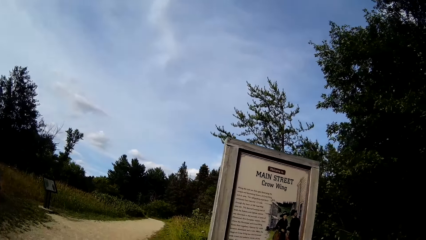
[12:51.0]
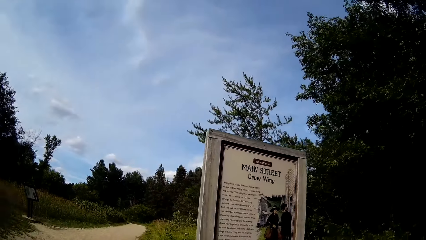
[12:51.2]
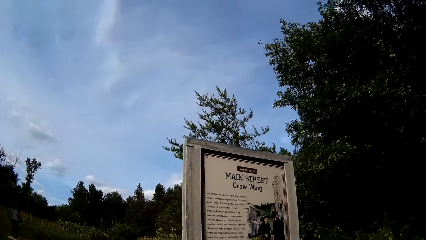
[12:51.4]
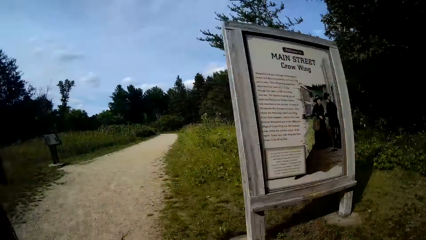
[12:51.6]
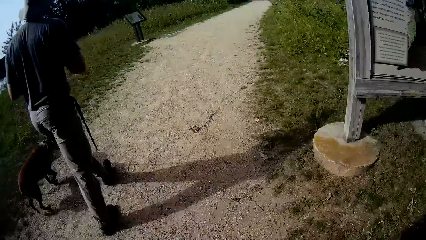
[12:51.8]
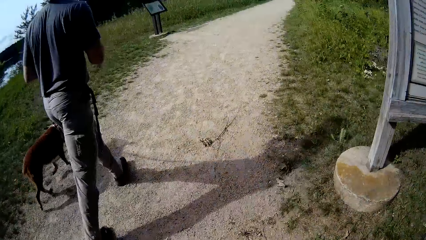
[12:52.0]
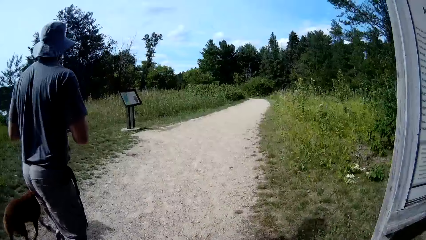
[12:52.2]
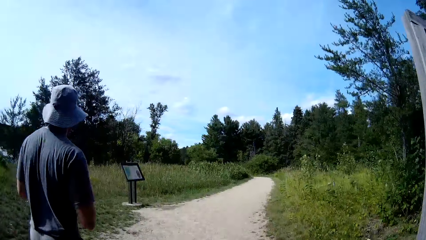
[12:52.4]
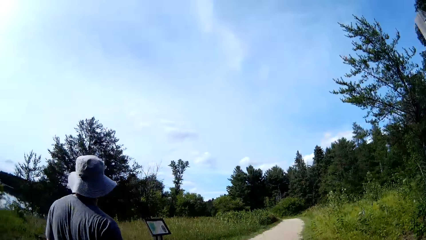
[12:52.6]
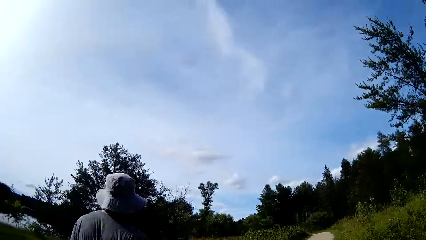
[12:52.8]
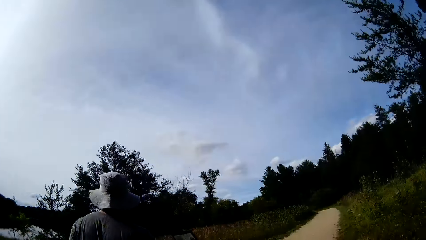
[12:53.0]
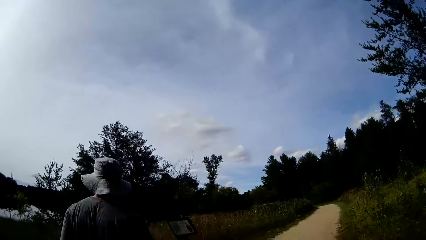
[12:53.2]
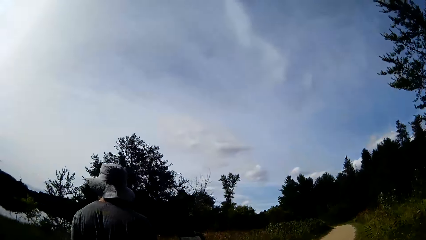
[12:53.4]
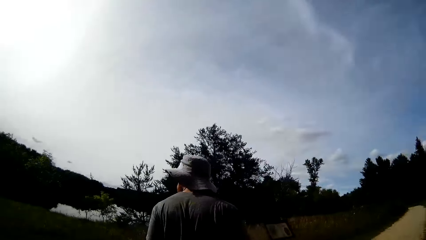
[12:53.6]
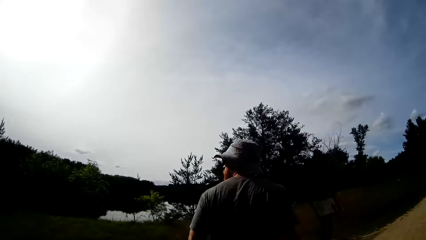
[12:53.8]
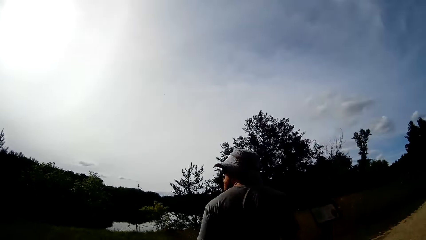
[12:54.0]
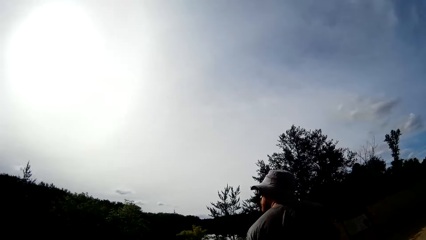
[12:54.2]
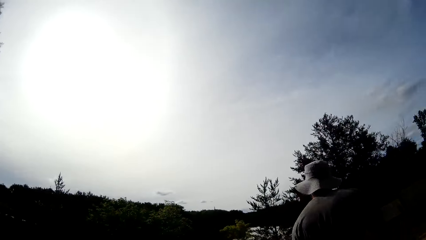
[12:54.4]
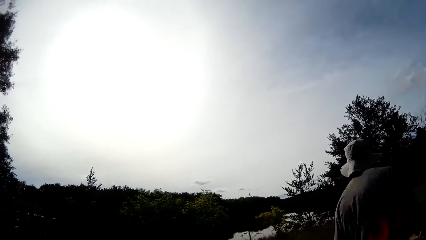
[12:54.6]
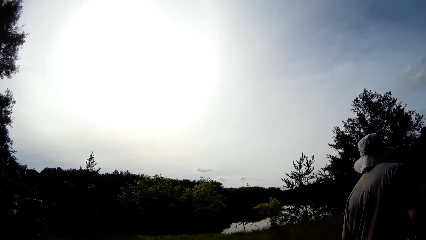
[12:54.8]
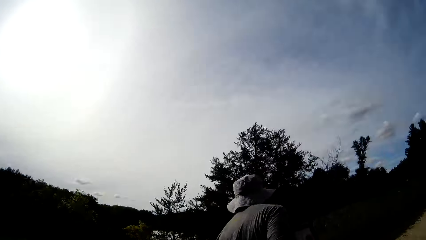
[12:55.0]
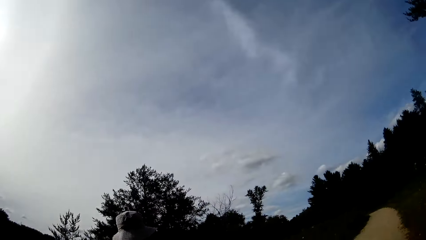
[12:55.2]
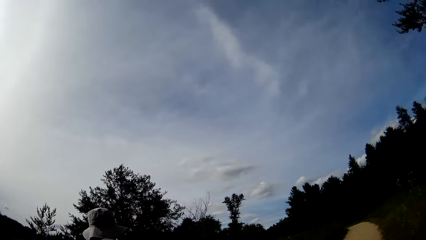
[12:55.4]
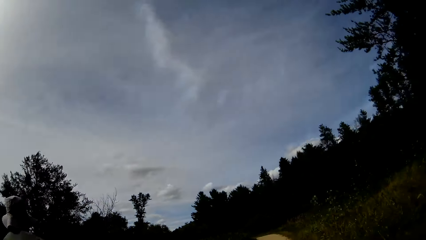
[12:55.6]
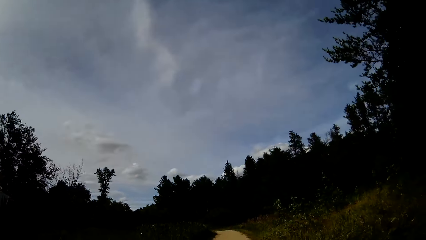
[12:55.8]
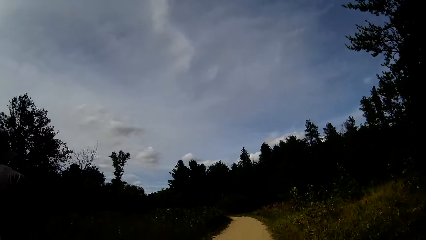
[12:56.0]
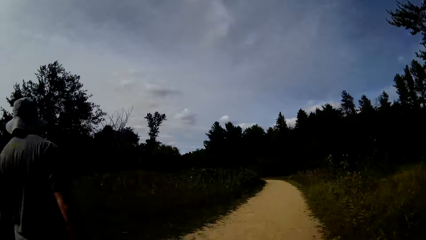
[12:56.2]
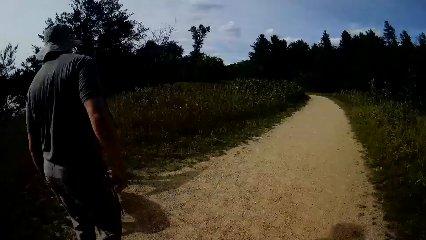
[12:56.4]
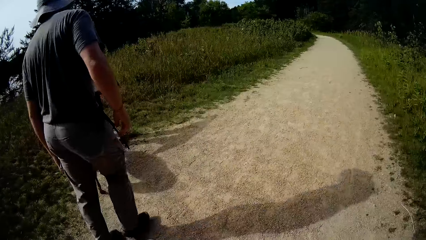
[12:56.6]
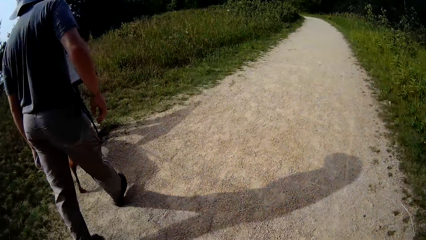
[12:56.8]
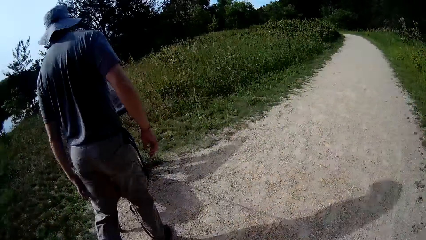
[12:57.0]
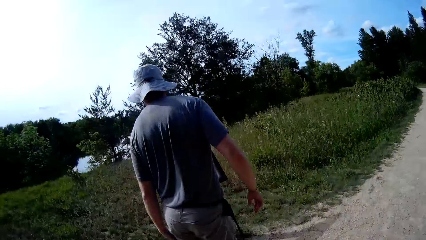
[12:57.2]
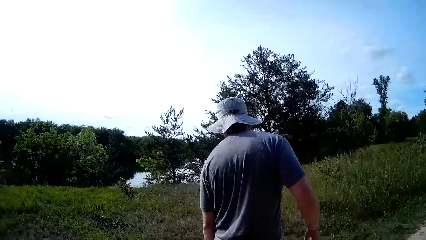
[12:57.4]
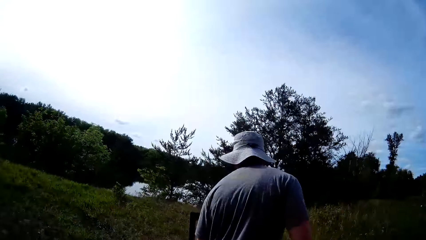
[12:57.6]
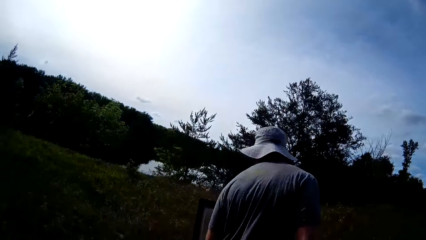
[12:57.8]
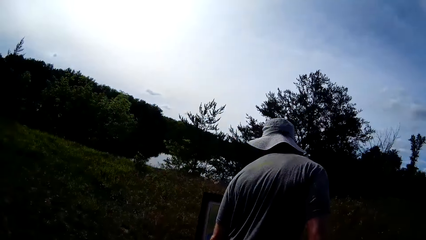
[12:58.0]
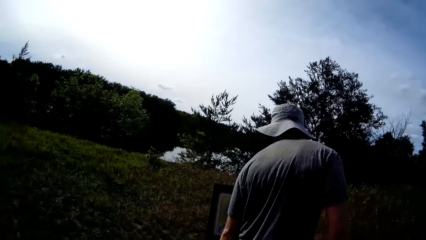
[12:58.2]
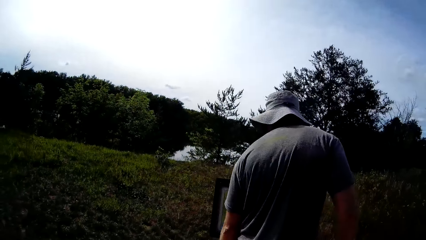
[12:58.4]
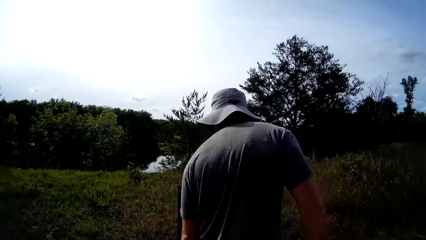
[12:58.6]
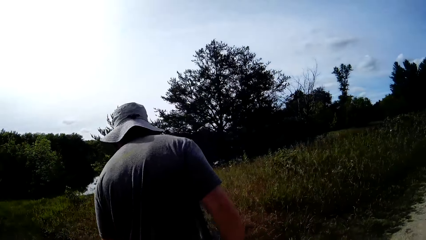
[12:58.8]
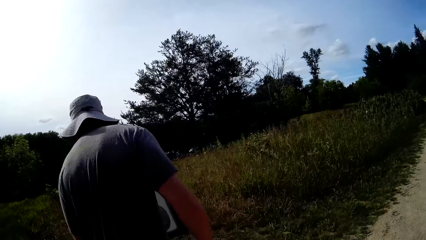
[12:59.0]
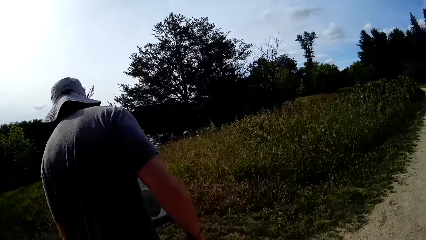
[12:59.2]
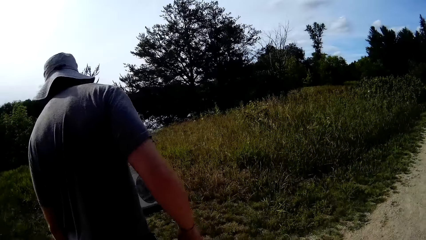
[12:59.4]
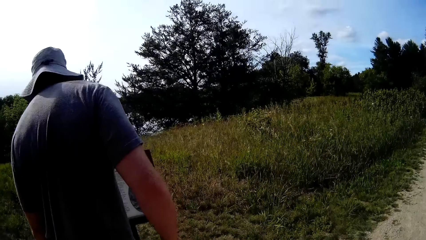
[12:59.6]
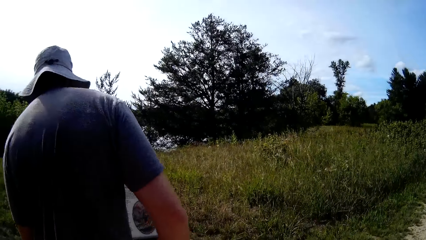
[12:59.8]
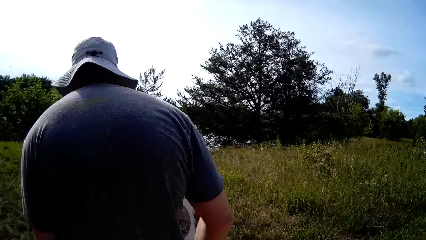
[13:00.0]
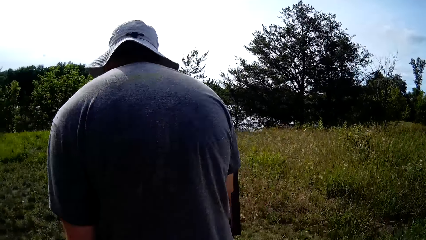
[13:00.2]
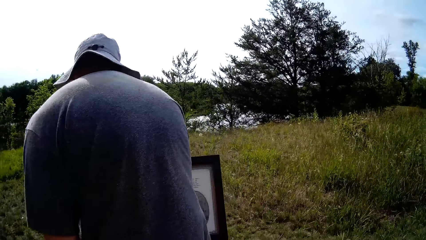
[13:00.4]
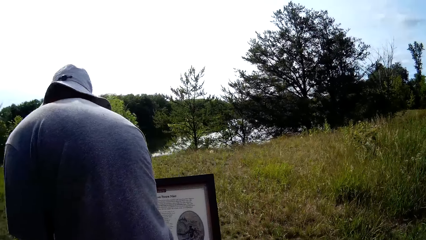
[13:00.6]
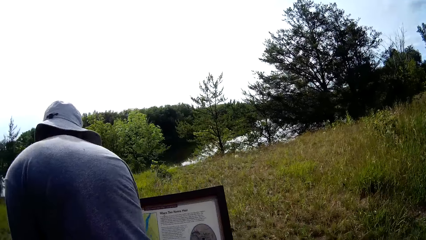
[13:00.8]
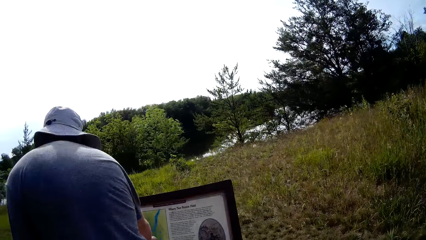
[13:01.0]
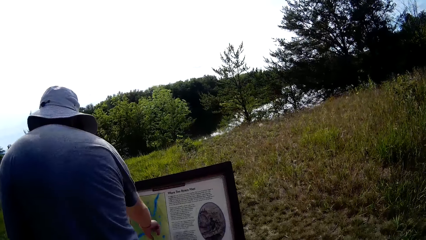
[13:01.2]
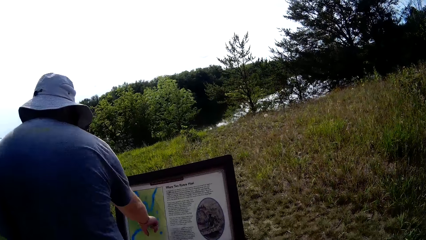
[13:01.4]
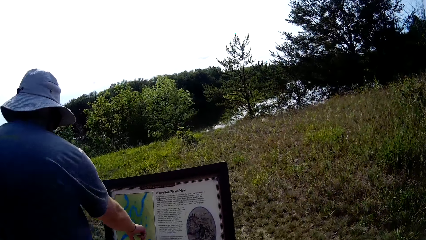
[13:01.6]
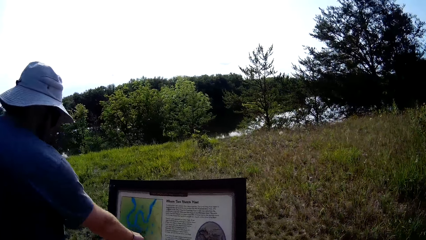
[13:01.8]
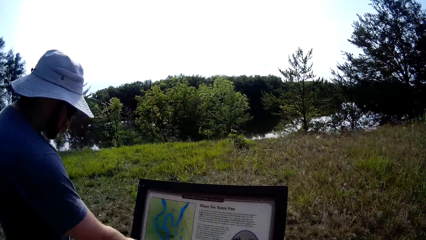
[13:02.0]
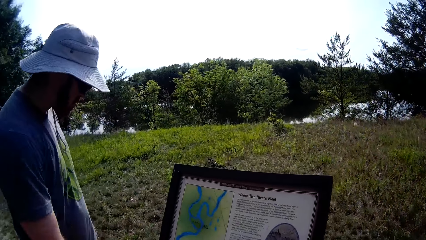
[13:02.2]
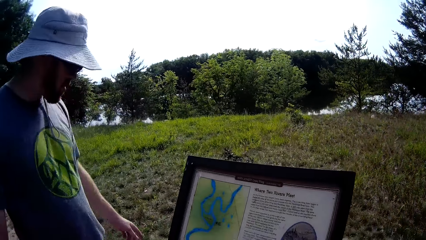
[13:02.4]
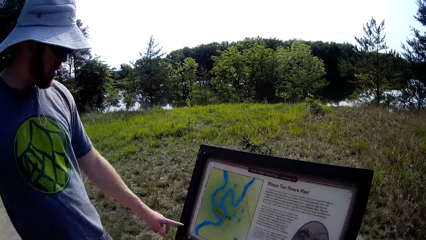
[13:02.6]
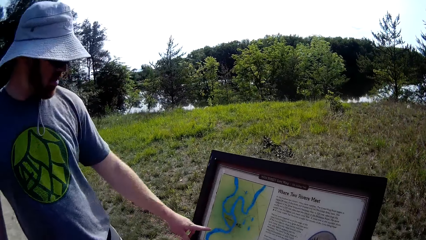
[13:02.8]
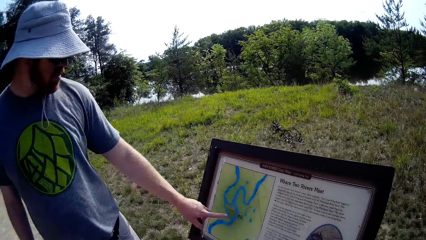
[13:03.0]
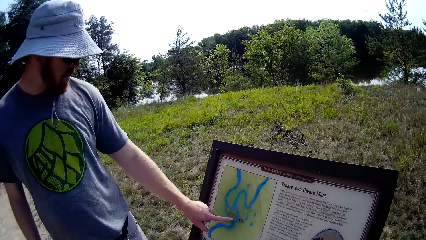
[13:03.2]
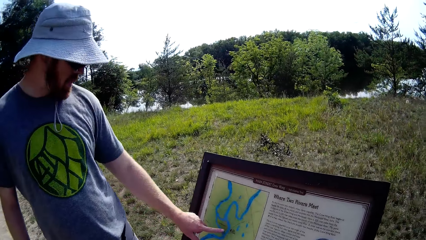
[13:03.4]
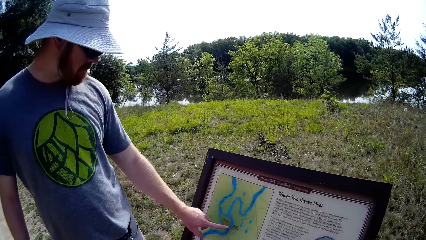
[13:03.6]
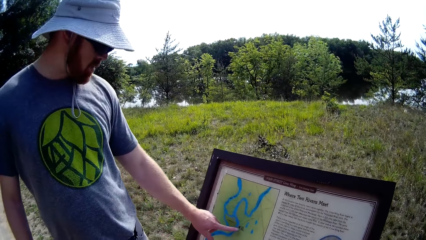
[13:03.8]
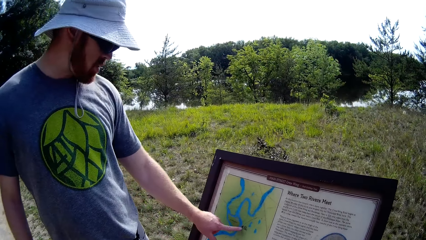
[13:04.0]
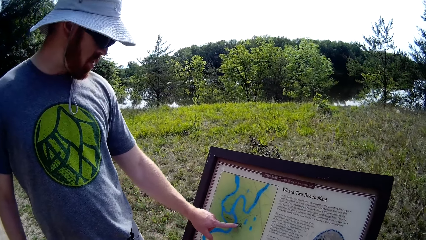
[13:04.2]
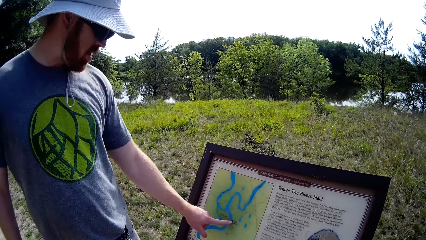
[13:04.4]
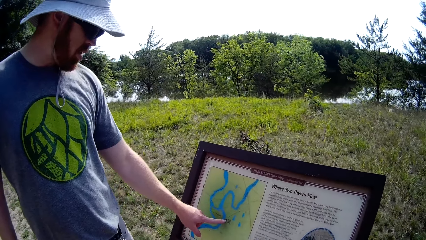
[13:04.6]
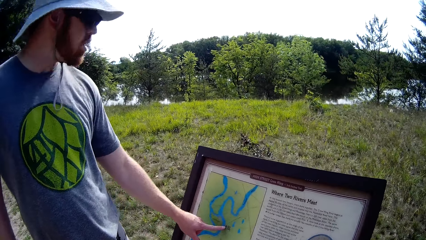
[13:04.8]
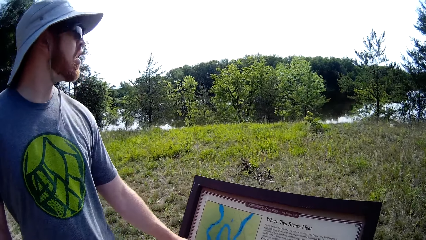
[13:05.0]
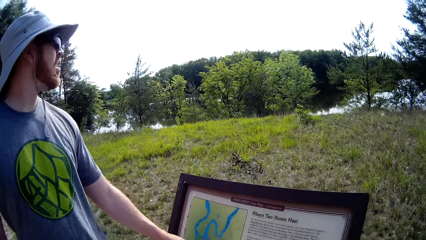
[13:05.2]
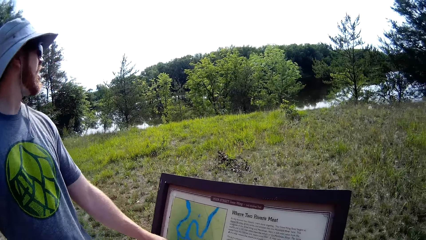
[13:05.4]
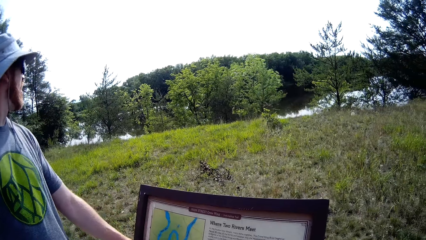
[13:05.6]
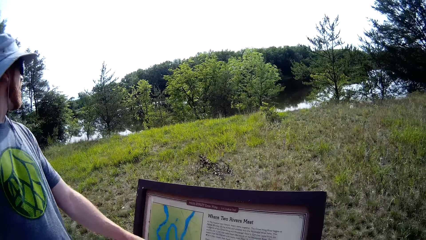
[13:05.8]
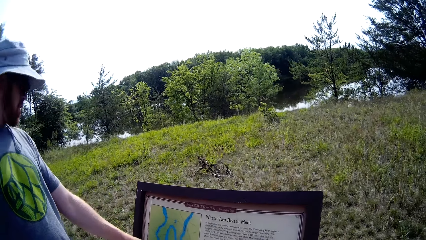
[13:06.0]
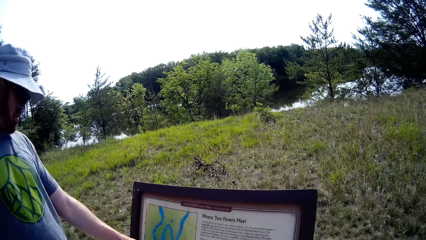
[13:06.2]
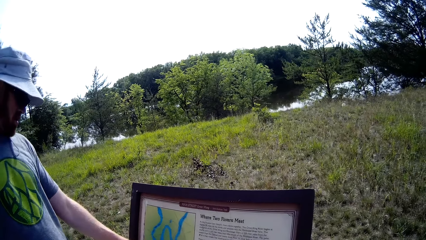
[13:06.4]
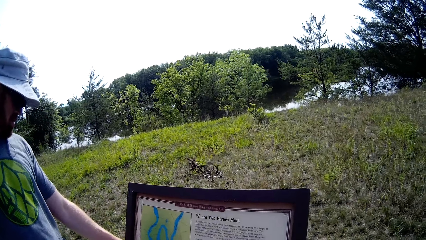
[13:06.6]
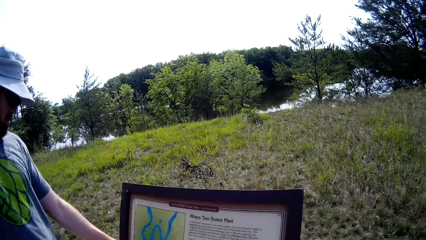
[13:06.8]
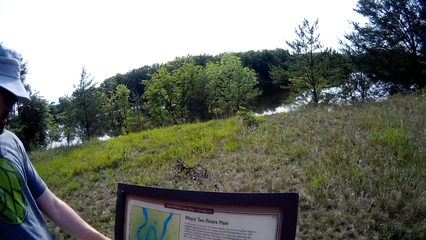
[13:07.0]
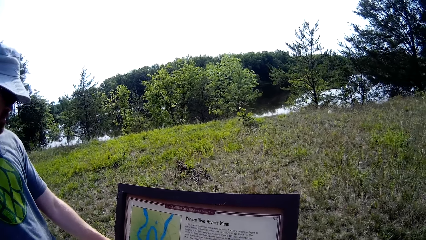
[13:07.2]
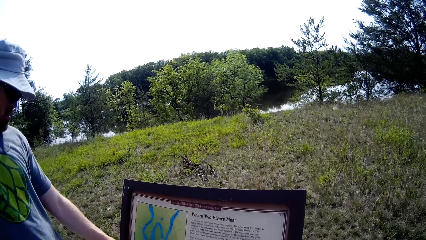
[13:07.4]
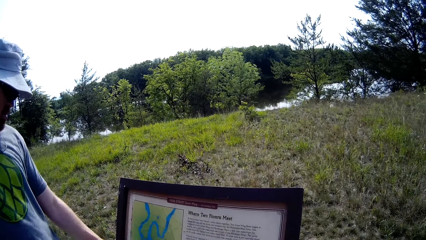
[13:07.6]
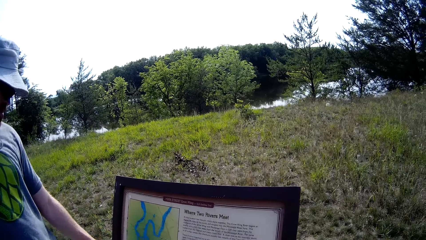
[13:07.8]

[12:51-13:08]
A man walks with a dog. The man reads a signpost. The camera wearer reads the signpost.
